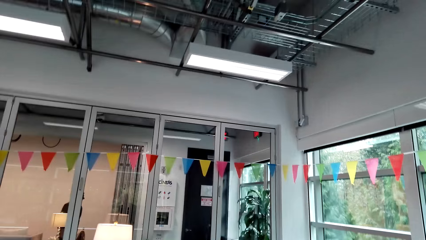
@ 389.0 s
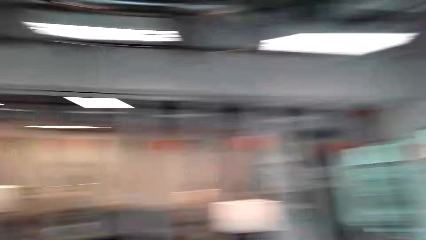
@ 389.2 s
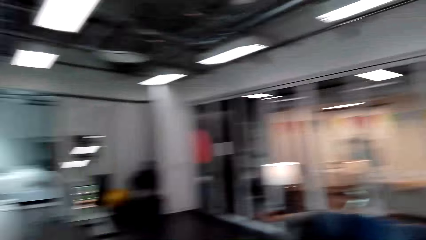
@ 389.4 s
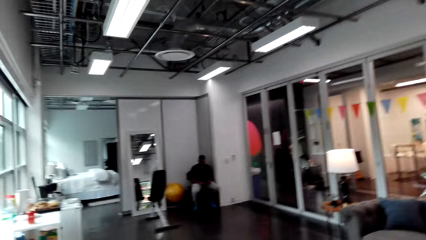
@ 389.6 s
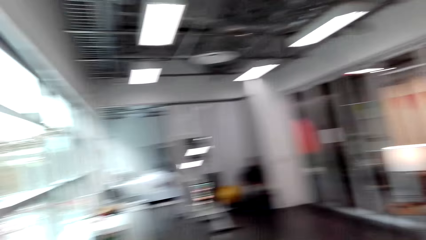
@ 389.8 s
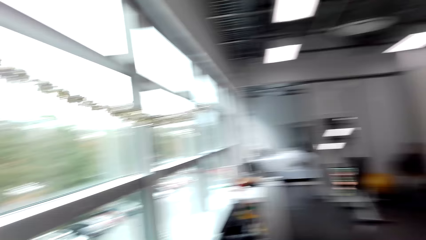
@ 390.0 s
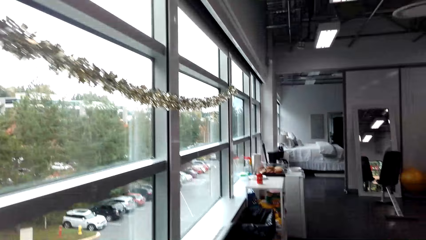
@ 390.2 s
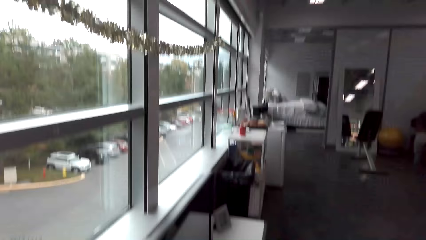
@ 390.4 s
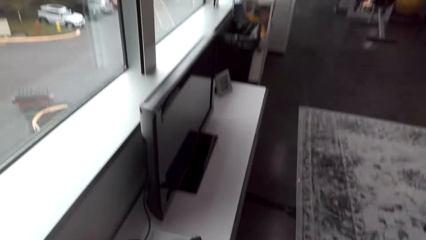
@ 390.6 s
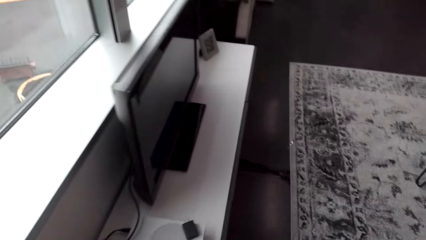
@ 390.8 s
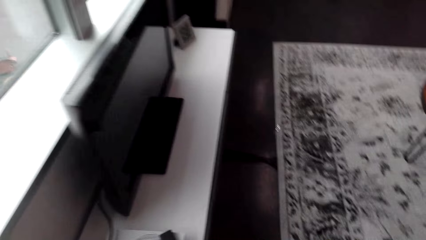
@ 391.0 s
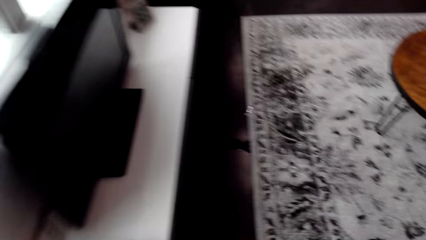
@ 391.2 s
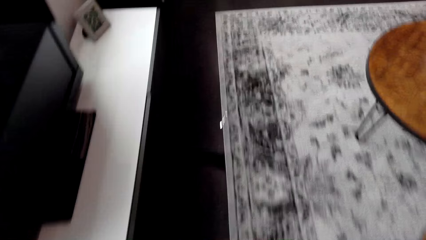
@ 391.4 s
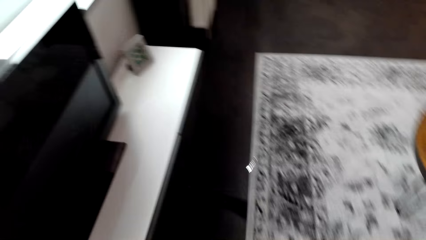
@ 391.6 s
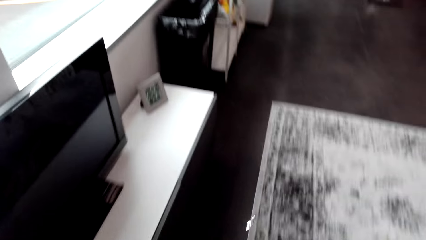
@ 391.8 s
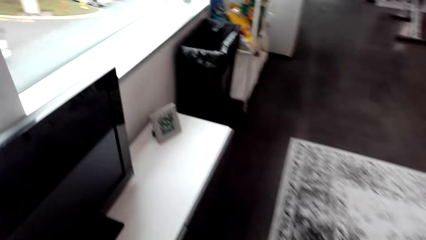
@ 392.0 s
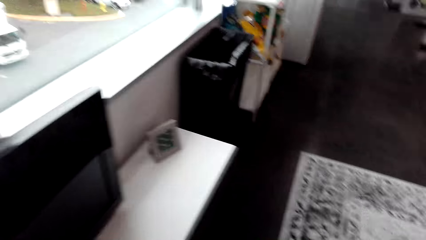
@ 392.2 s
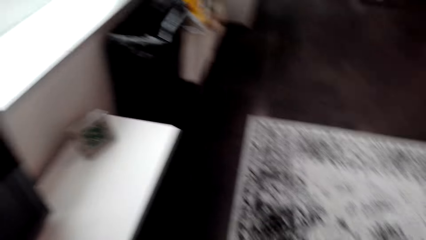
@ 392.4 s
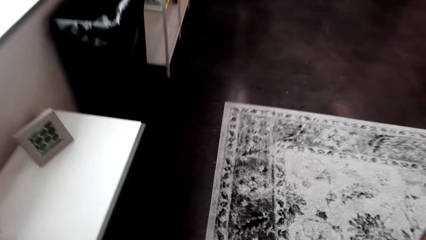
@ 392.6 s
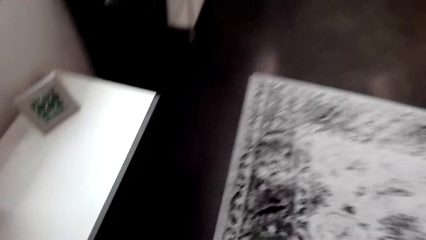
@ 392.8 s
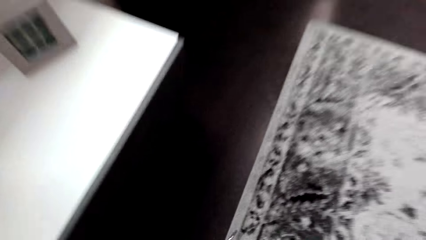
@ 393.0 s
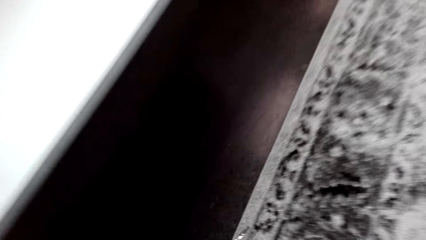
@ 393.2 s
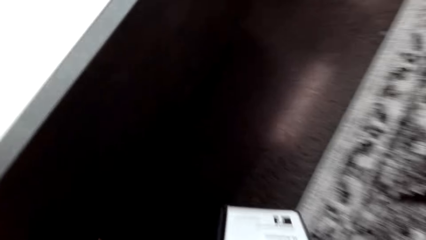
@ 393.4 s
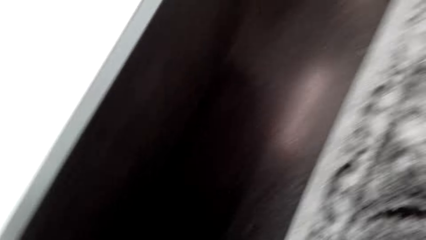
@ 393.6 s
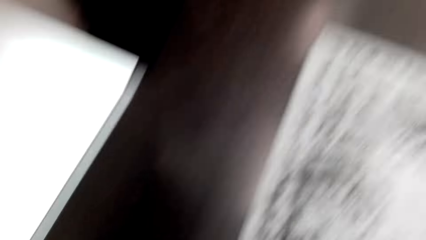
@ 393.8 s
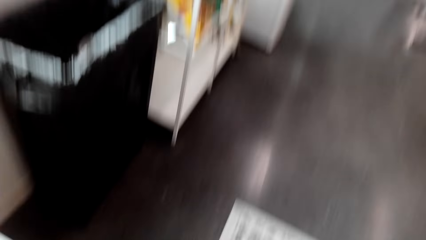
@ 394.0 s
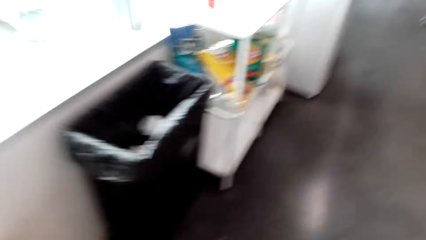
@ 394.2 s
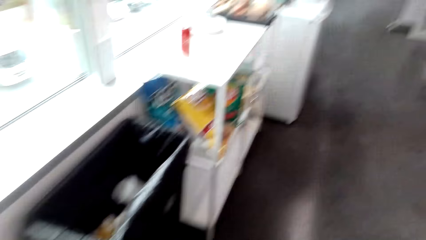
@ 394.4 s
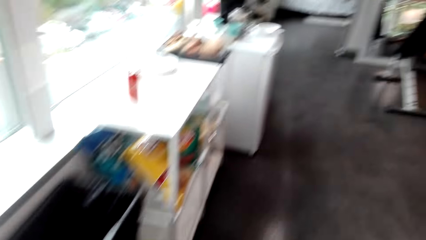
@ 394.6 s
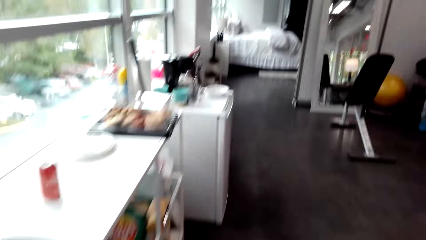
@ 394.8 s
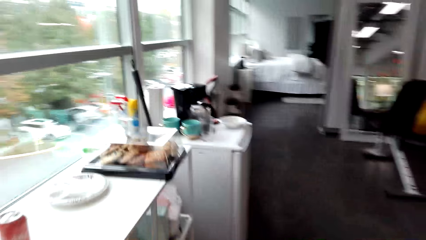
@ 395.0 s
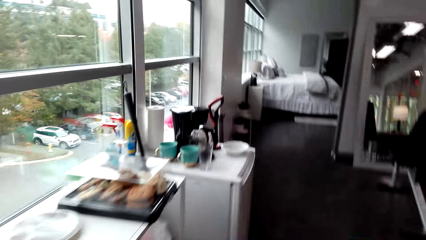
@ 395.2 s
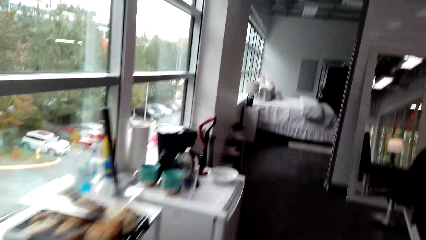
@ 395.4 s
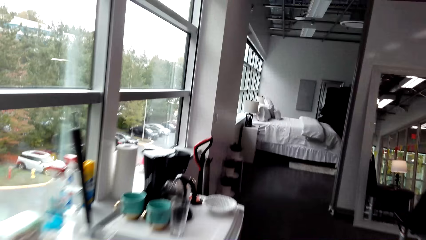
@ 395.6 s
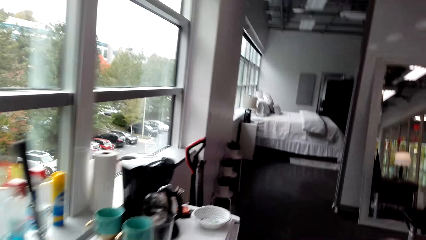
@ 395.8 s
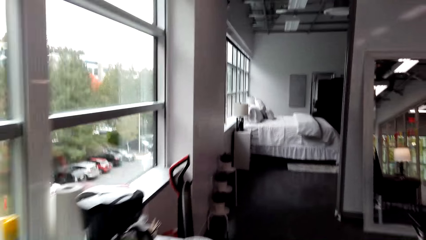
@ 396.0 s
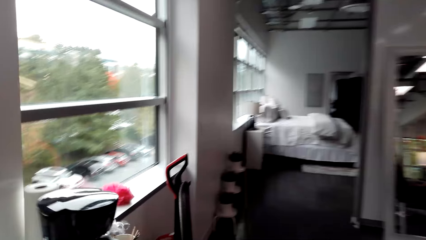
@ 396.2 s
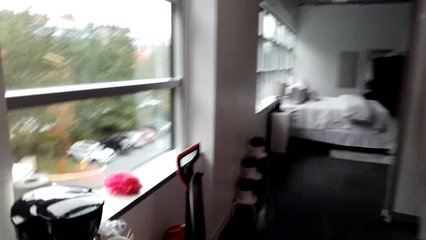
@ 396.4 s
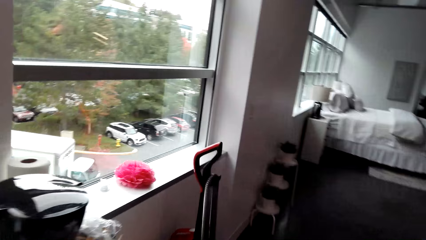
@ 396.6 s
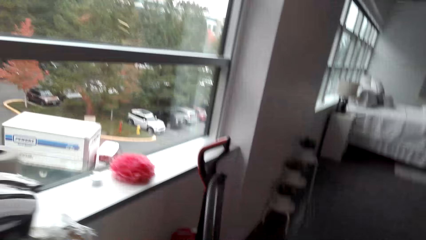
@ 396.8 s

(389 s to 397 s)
The camera wearer walks around the apartment.

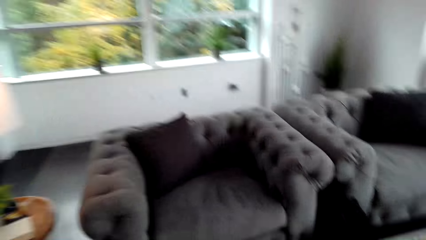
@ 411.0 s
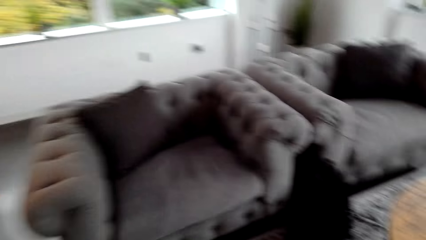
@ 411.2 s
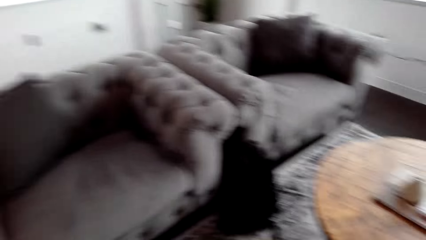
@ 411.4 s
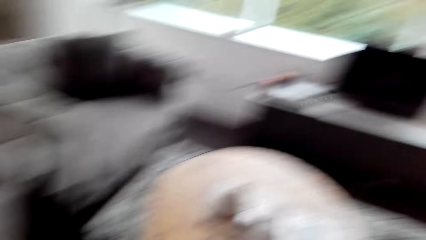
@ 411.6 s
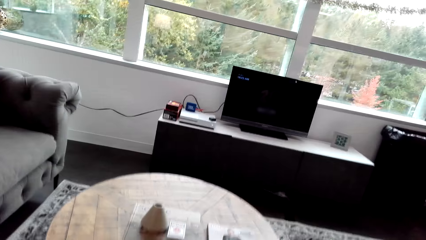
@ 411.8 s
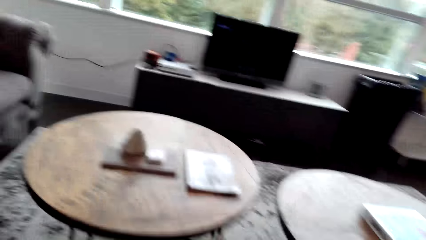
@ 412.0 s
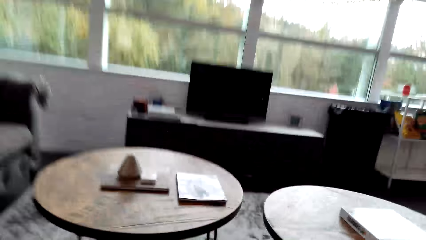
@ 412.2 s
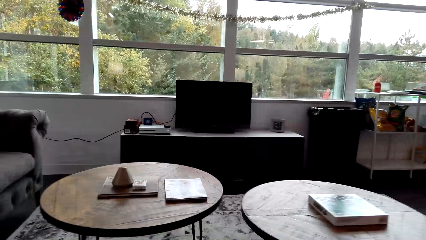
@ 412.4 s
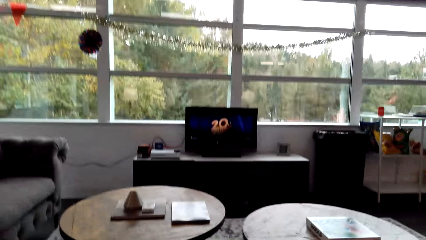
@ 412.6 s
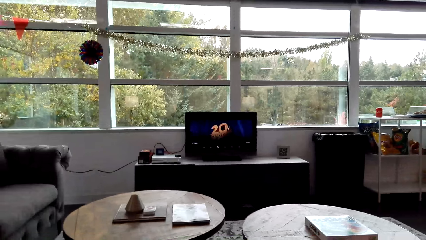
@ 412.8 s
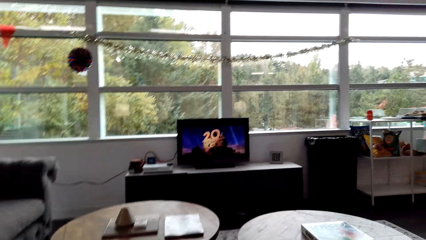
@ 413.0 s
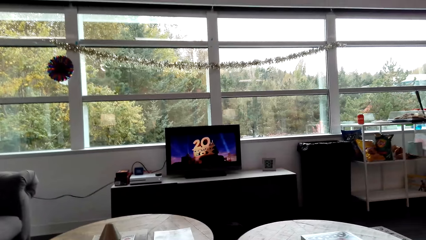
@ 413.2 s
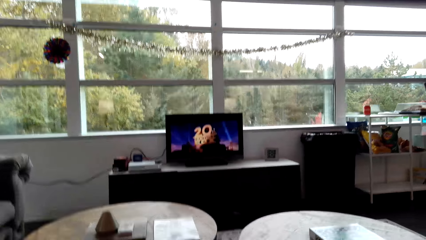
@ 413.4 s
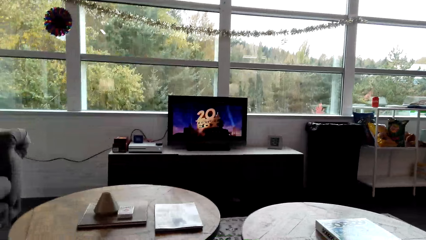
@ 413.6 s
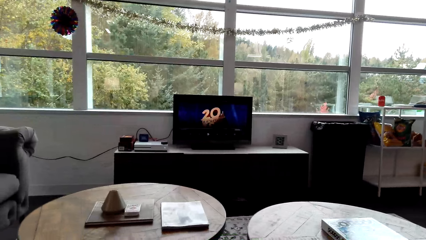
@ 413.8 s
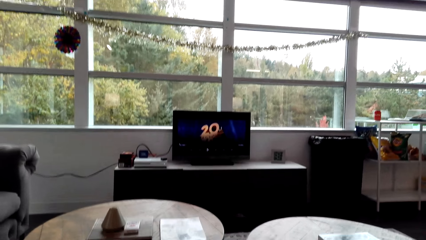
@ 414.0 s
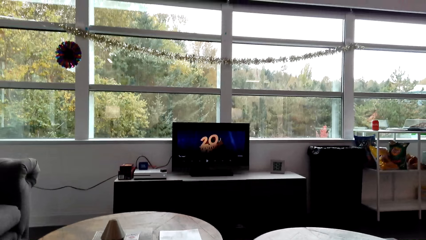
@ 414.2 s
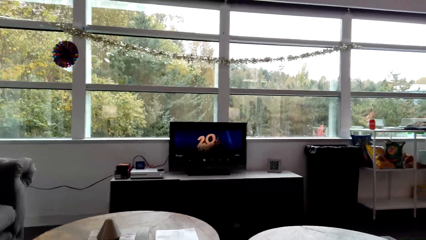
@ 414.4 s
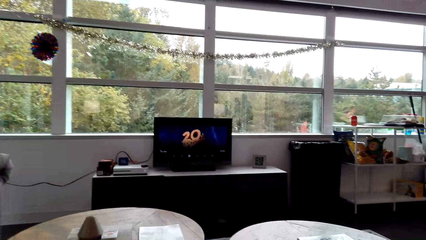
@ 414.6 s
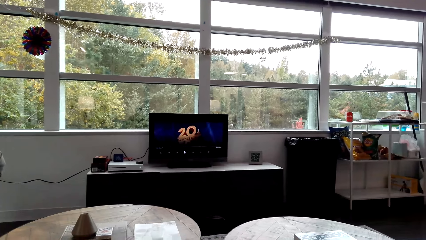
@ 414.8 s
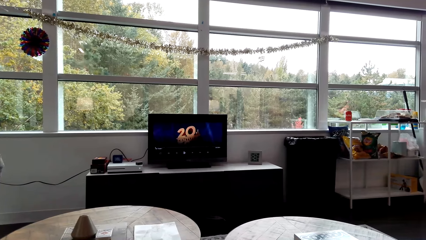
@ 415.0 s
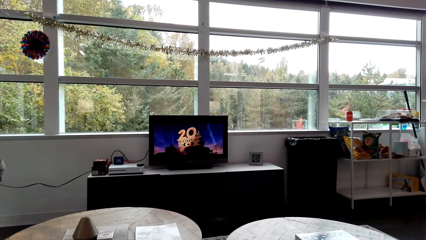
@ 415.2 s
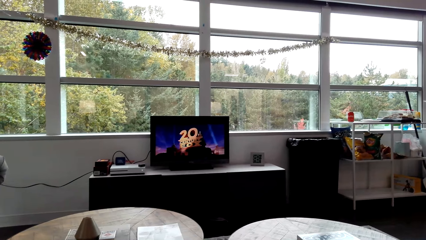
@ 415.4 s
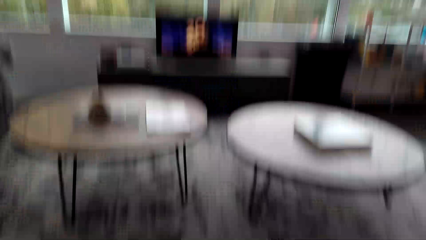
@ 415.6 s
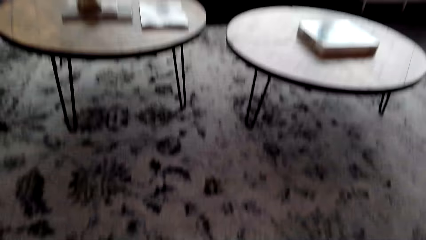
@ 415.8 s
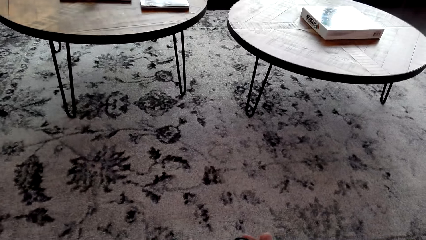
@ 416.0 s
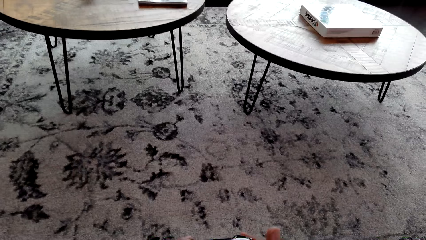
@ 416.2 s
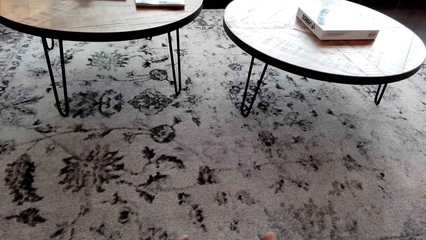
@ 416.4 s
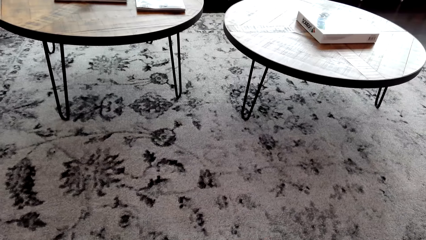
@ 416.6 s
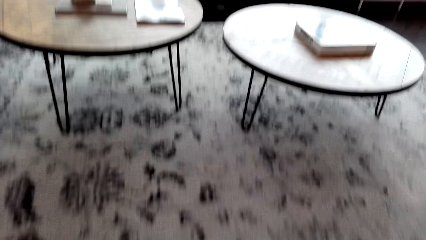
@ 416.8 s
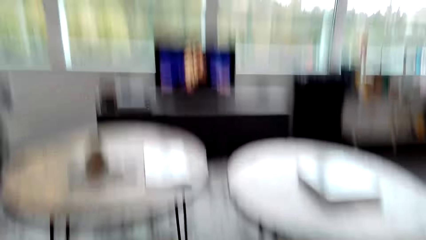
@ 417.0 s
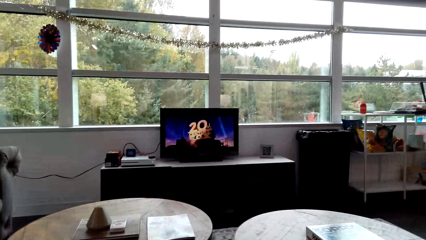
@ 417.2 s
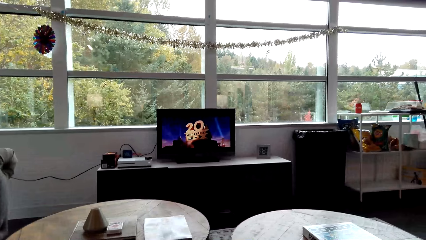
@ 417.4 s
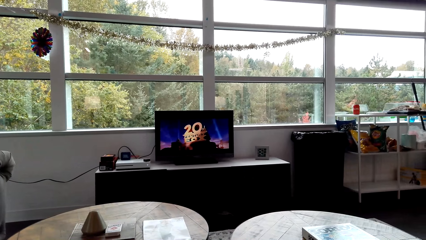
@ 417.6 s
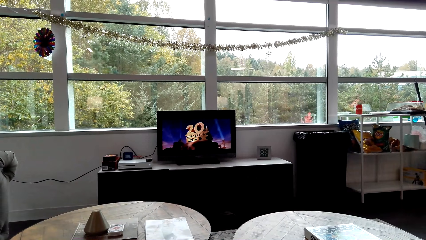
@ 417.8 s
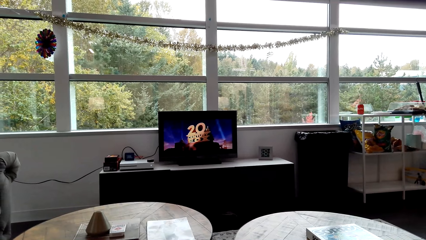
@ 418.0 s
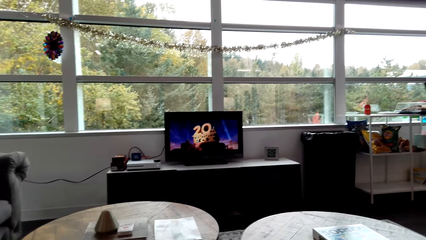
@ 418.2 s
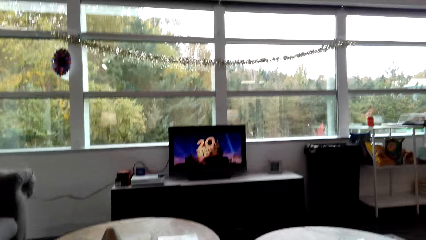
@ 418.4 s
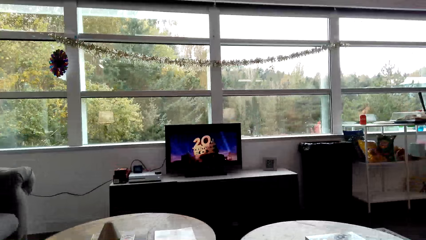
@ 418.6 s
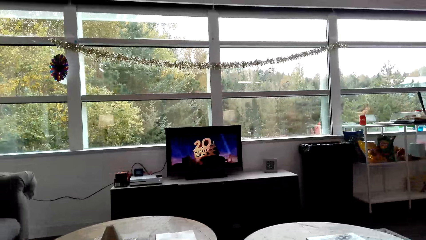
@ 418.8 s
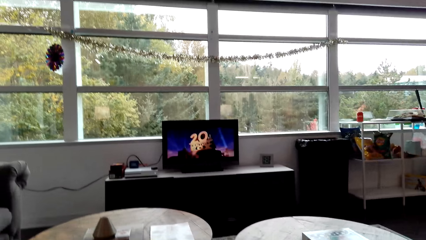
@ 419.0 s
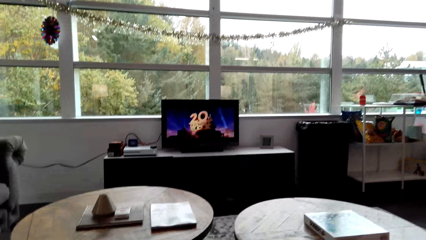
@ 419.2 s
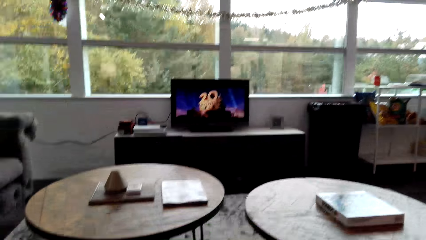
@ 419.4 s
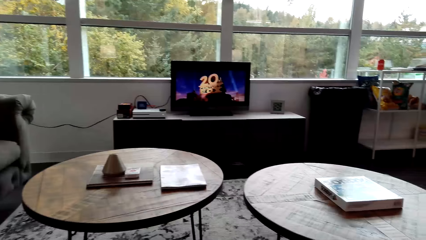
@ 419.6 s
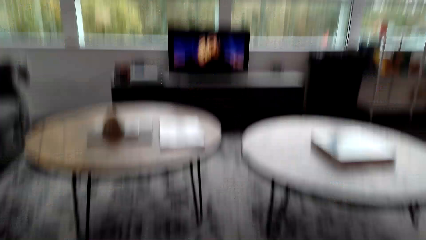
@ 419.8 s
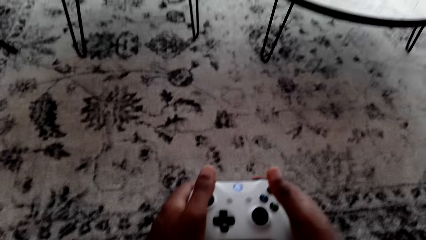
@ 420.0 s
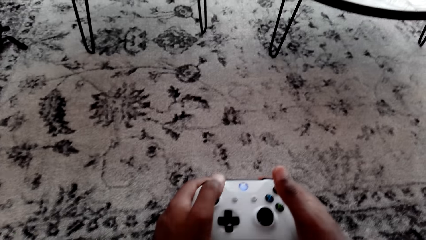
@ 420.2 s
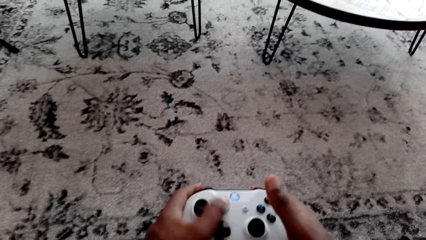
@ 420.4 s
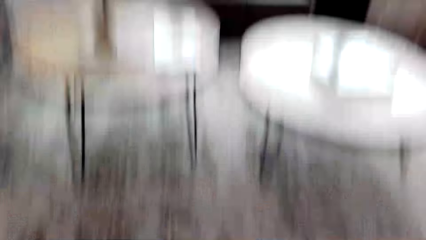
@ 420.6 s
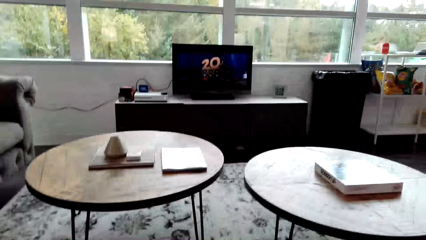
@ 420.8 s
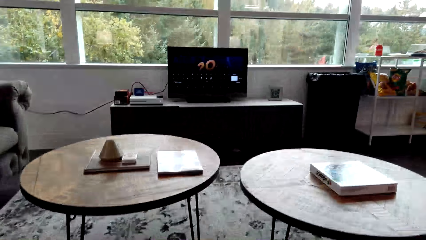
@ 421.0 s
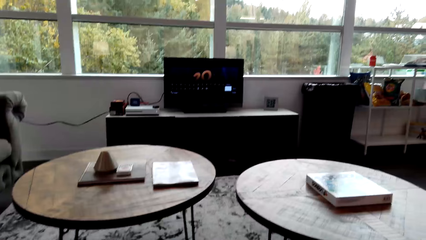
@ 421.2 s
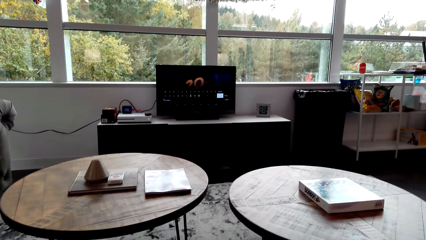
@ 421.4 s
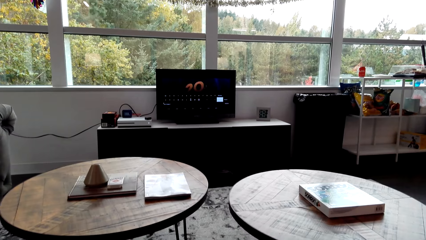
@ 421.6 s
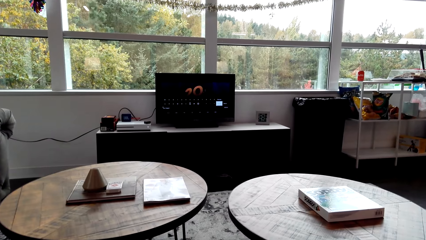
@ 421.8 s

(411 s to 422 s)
The camera wearer sits on the couch. They watch the television. They stare at the carpet. They watch the television. They hold the gamepad. They stare at the gamepad. They watch the television.
